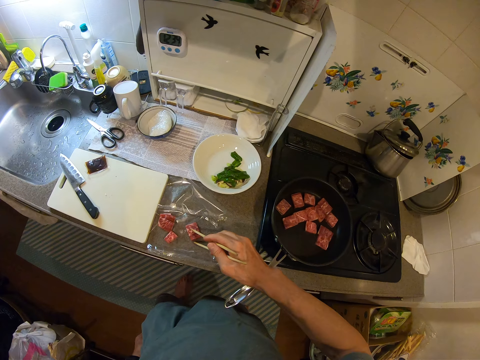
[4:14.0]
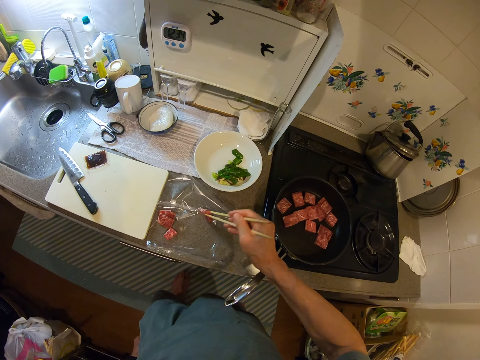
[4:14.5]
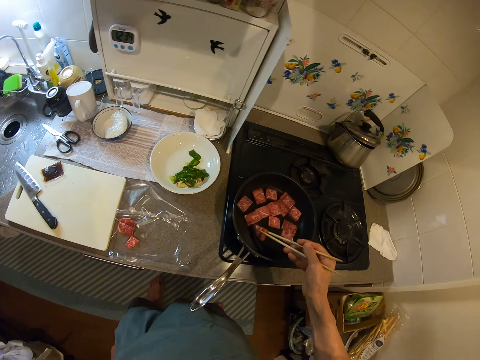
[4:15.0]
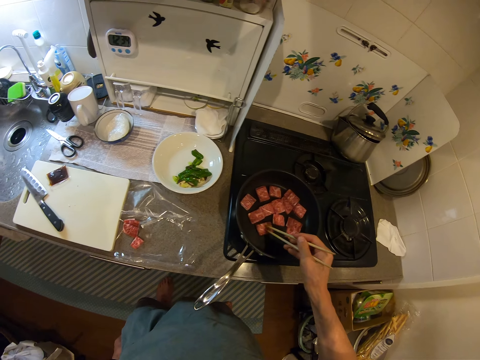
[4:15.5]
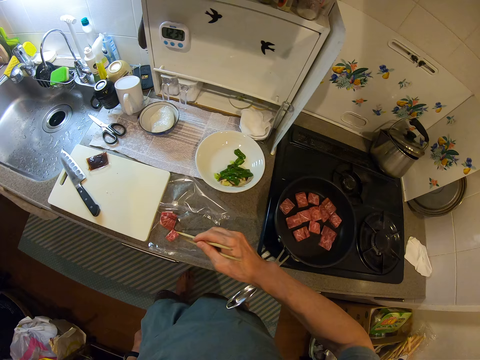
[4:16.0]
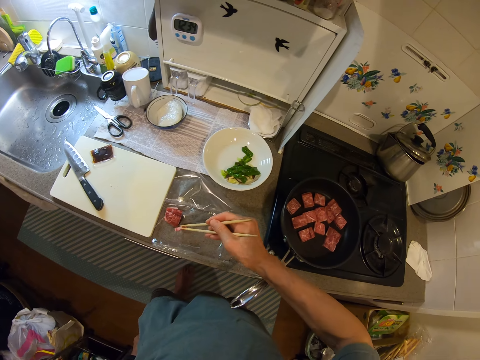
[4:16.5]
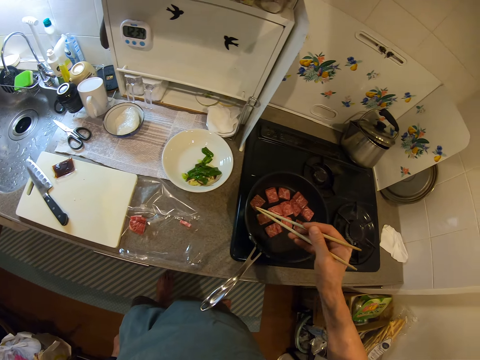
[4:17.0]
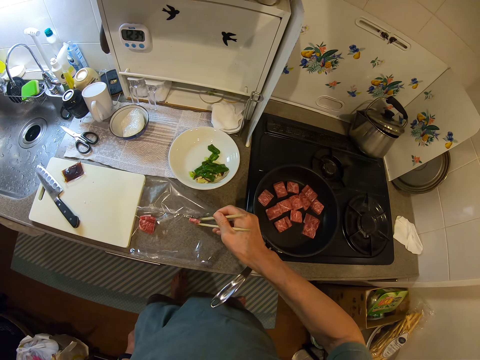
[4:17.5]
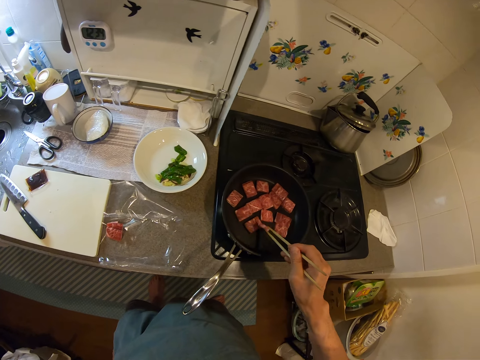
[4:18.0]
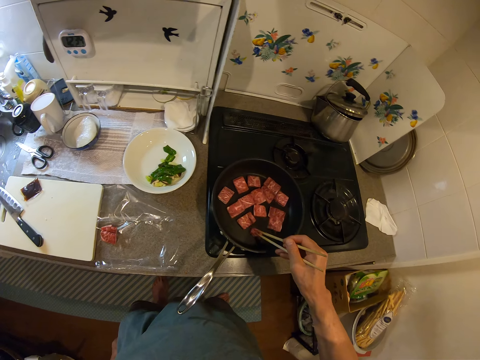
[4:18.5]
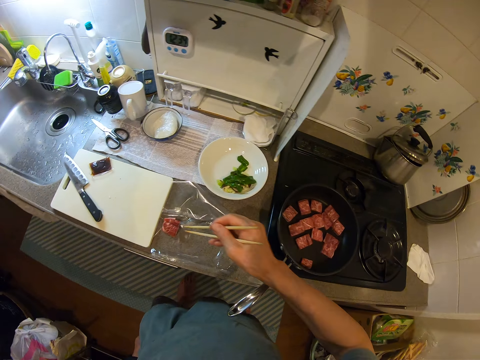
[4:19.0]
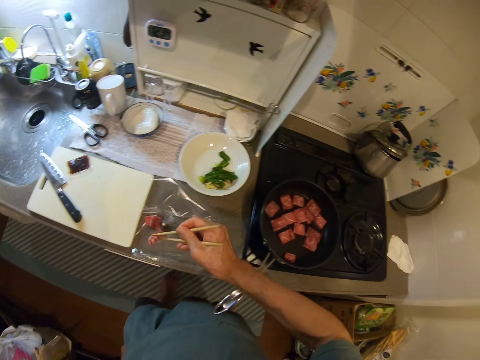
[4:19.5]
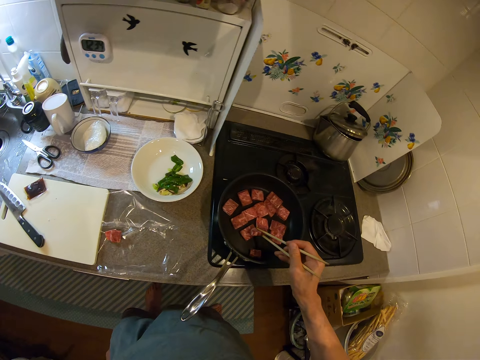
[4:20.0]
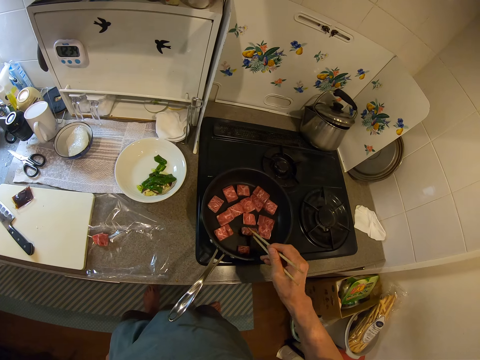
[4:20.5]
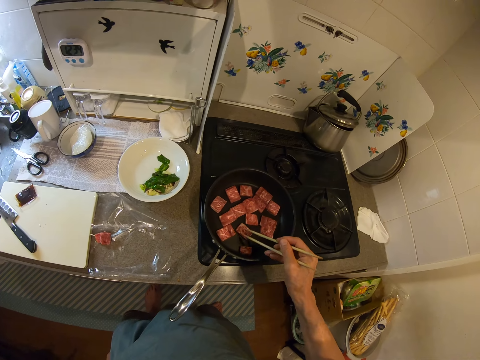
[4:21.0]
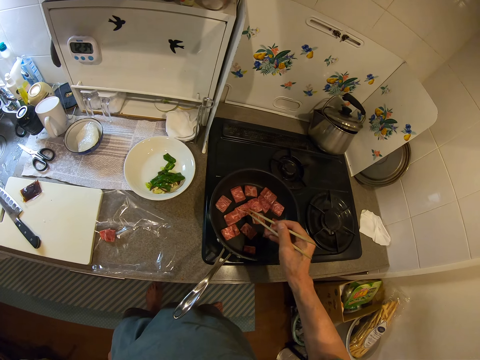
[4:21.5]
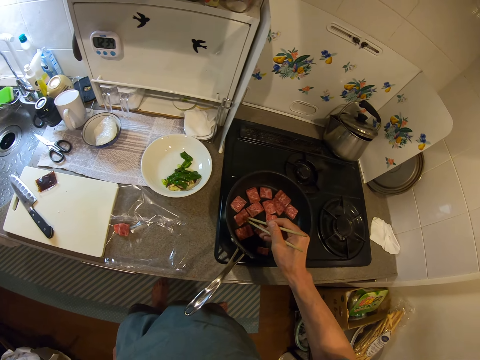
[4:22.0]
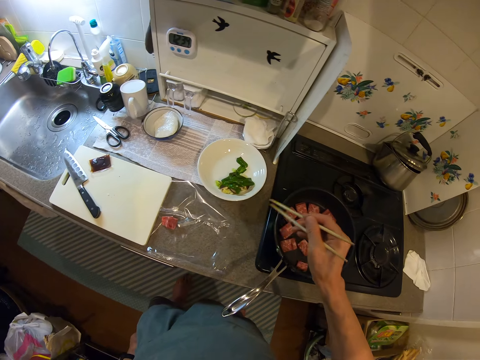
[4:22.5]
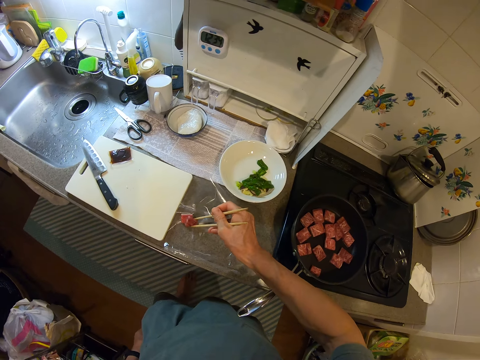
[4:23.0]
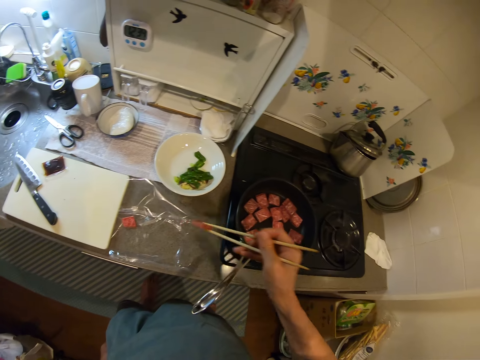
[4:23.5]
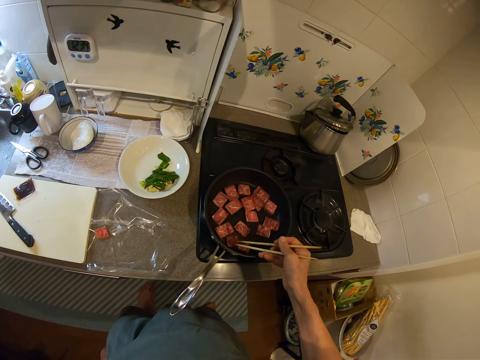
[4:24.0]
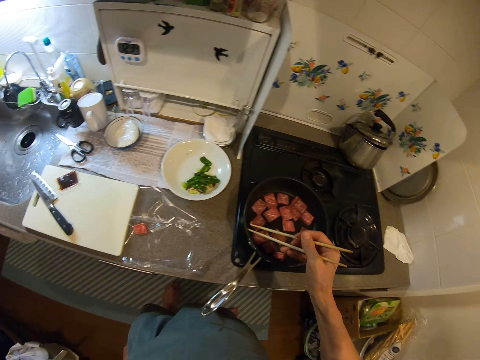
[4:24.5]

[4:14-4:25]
The camera wearer picks meat on a plastic bag from the countertop with chopsticks and puts the meat on the pan on the stove. They pick the meat from the countertop with chopsticks. They drop the meat on the countertop. They pick the meat from the countertop with chopsticks and put the meat on the pan on the stove. They pick the meat from the countertop with chopsticks and put the meat on the pan on the stove. They inspect the meat on the pan. They adjust the beeves in the fry pan with the chopsticks. They pick the meat from the countertop with chopsticks and put the meat on the pan on the stove.

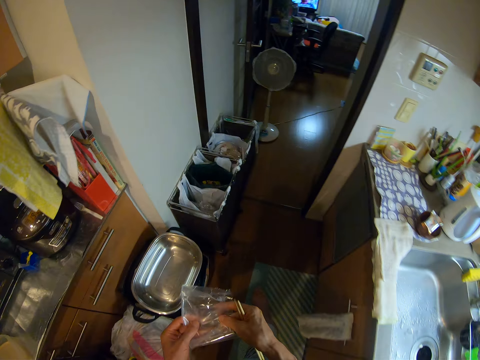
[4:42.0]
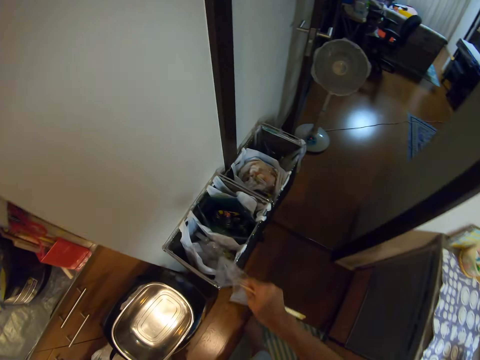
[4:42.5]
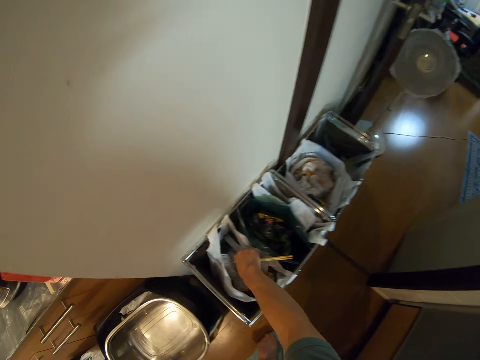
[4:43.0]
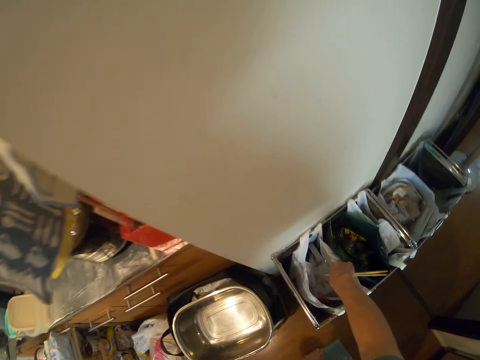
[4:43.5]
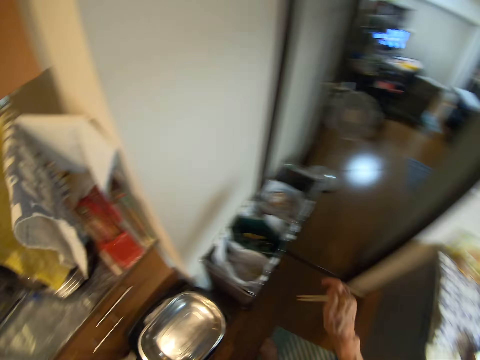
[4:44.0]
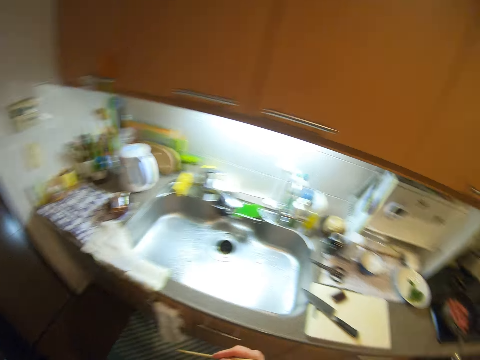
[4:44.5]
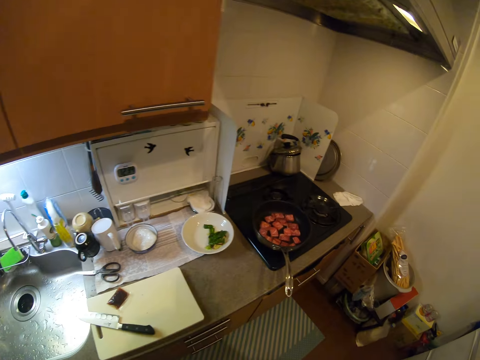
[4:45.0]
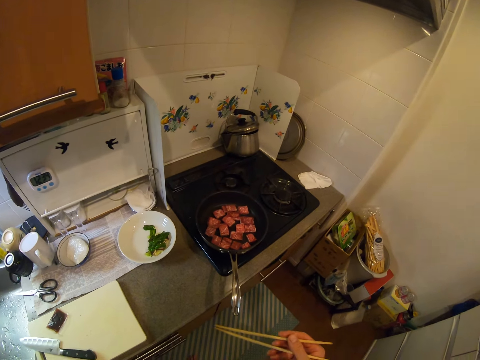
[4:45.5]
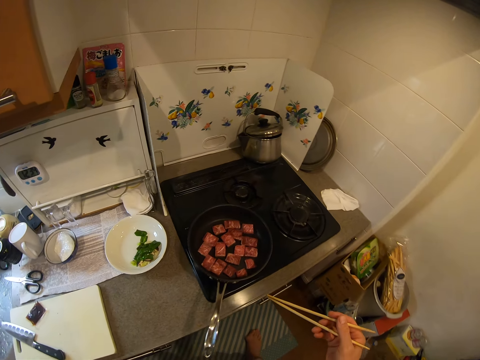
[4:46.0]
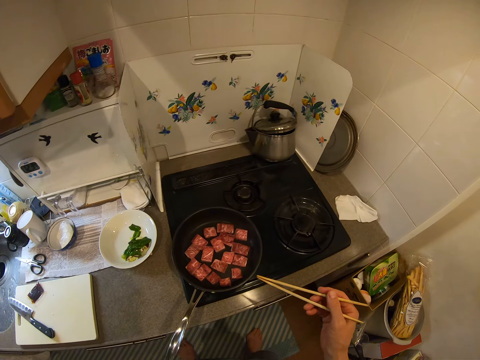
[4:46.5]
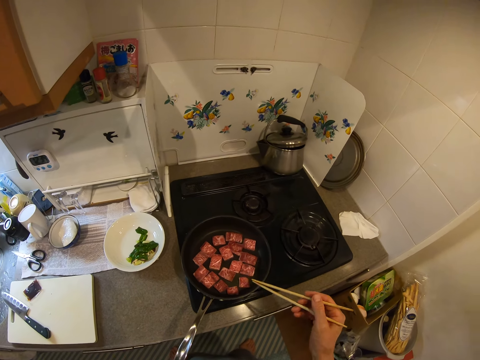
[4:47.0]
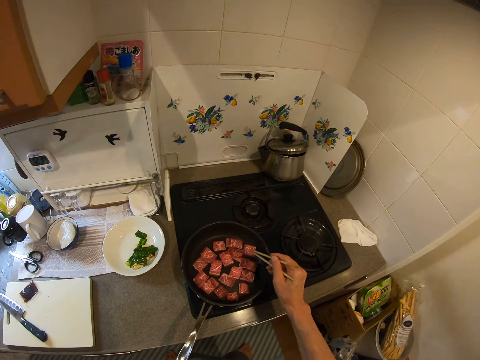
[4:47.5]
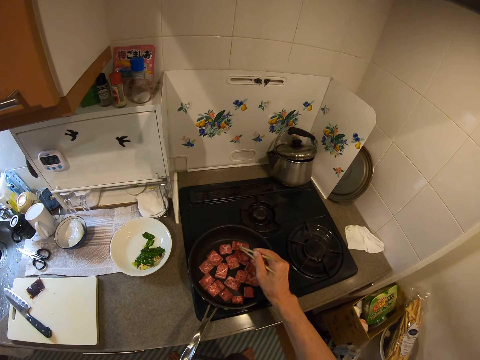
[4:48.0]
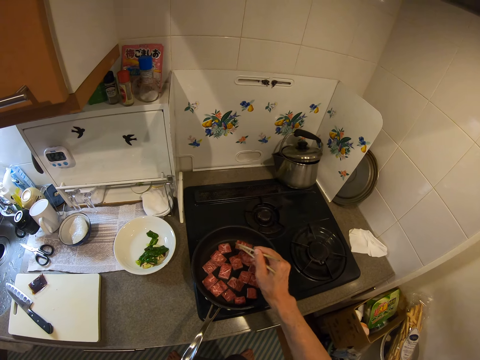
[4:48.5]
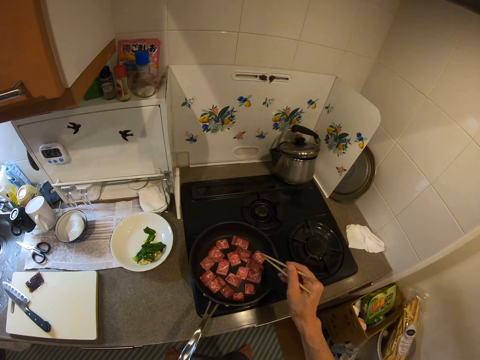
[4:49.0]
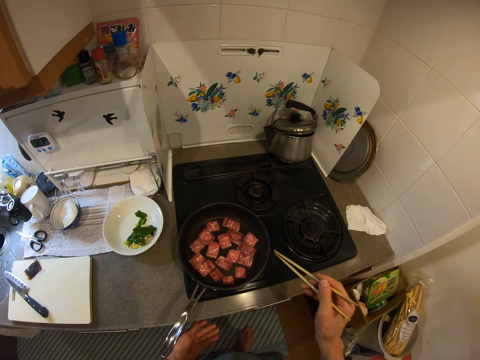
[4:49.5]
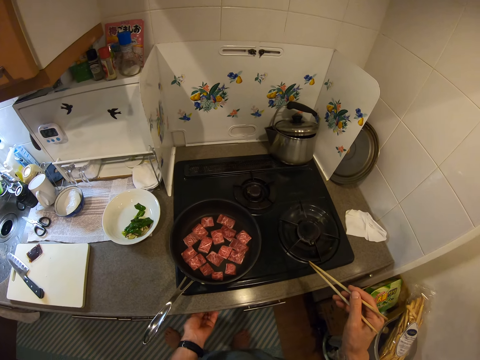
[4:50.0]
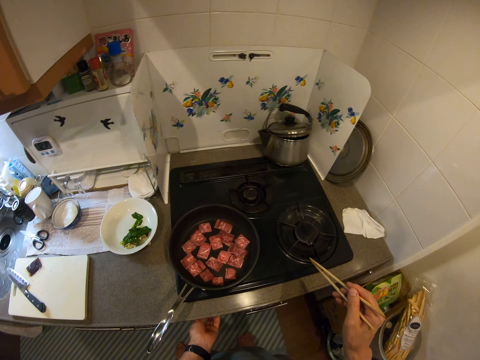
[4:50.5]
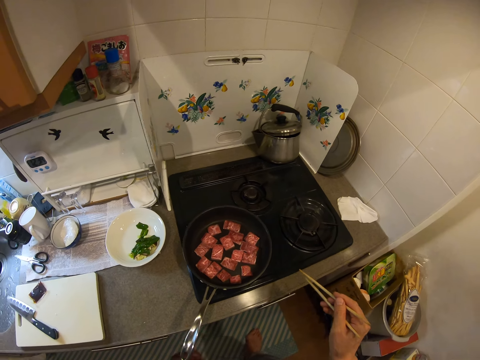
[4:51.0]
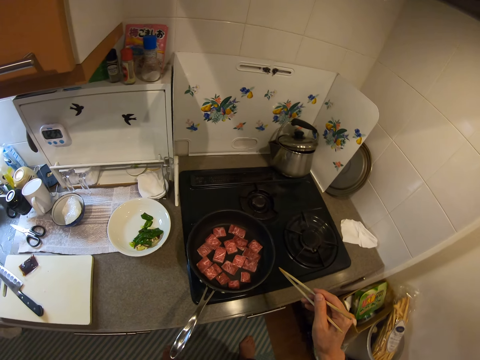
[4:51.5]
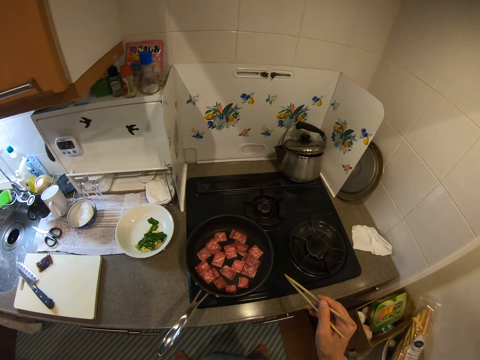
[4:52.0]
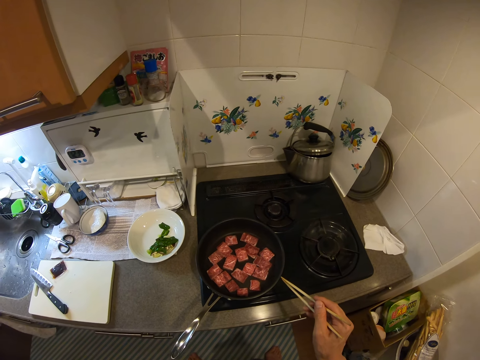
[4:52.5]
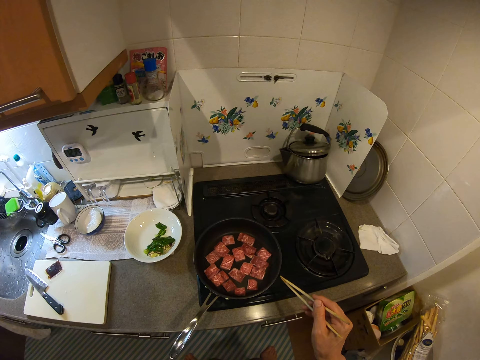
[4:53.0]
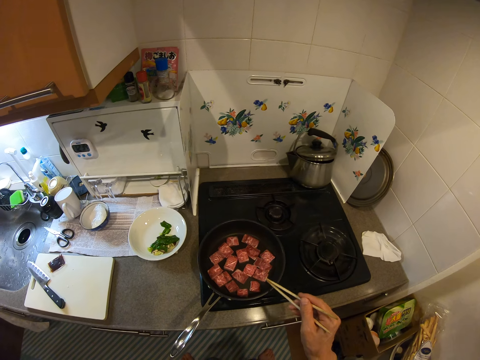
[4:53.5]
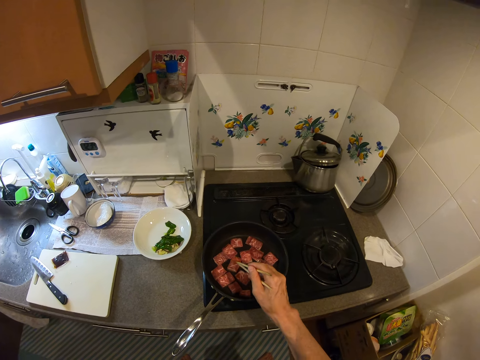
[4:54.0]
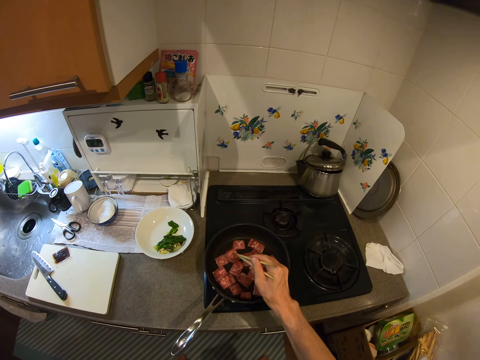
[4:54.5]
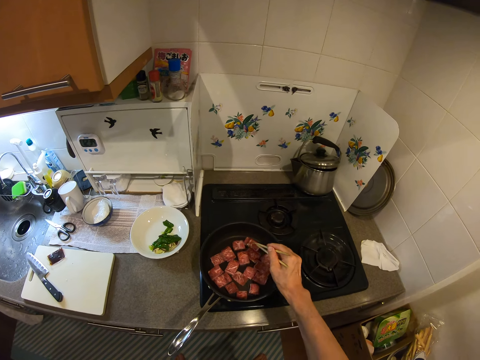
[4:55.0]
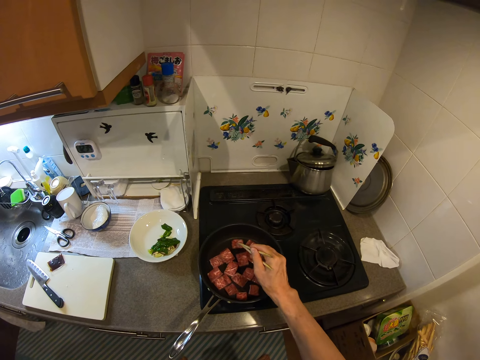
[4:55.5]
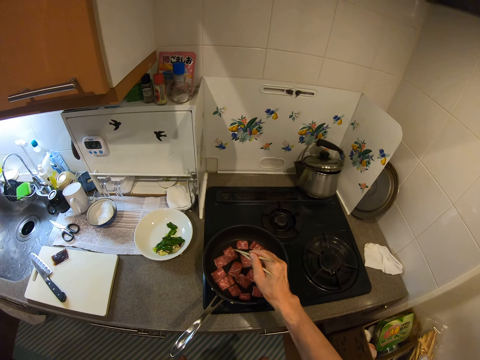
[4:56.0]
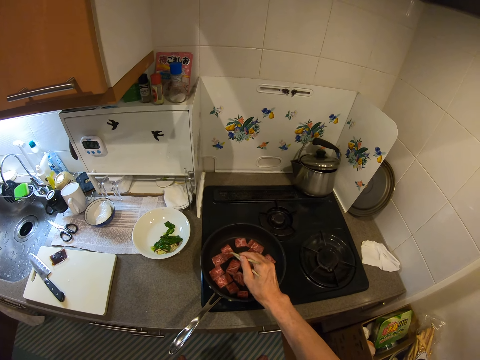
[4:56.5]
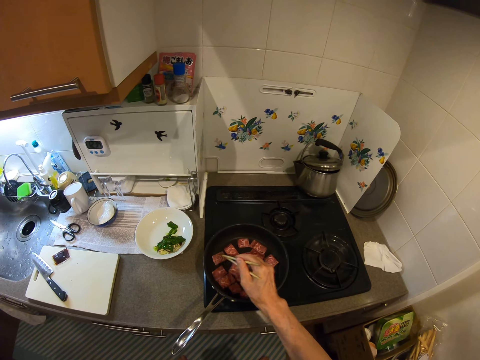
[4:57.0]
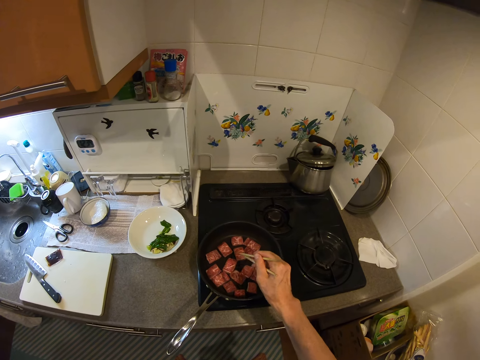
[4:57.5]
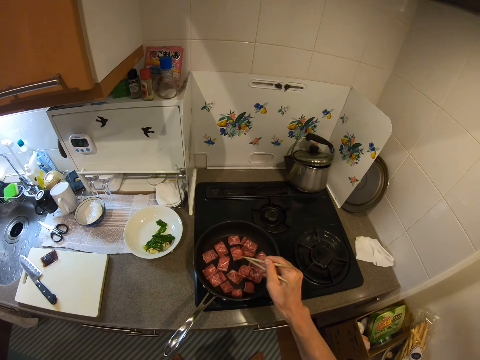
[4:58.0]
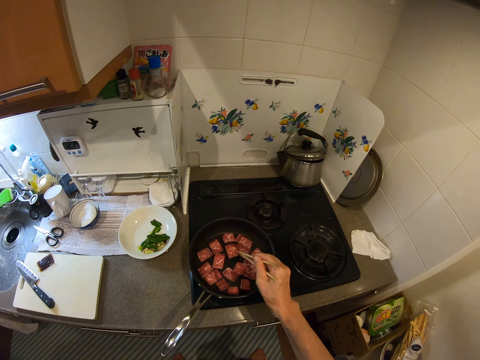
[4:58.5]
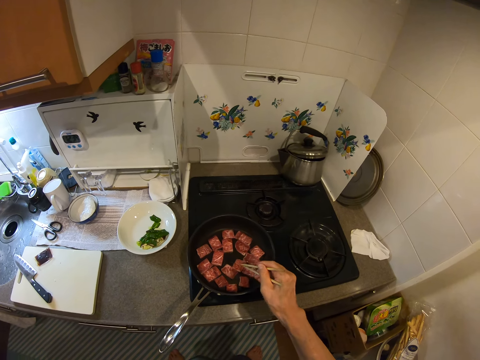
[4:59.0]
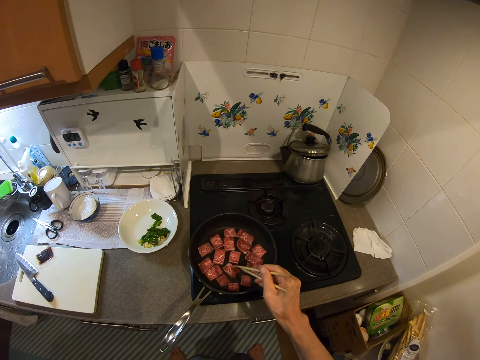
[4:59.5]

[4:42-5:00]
The camera wearer throws the paper on the trash can. She looks around the kitchen. She moves the pieces of meat in the pan with the chopsticks. She moves her hand backwards. She moves her hand forwards. She places her hand on the knob. She turns the knob with her hand. She stares at the cooking pan. She moves her hand towards the cooking pan. She moves the pieces of meat in the pan with the chopsticks.
